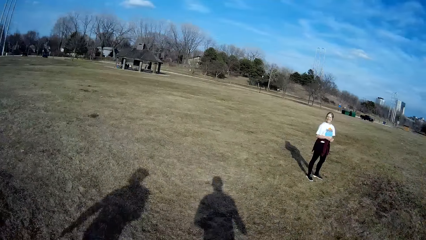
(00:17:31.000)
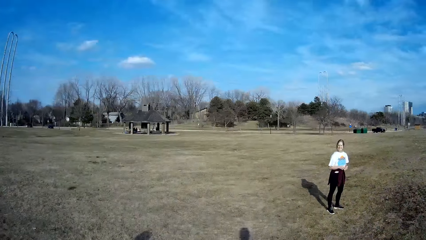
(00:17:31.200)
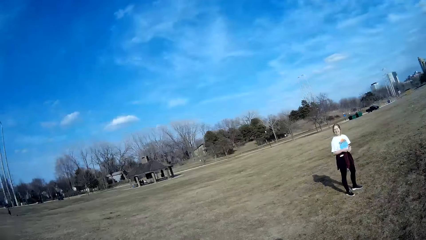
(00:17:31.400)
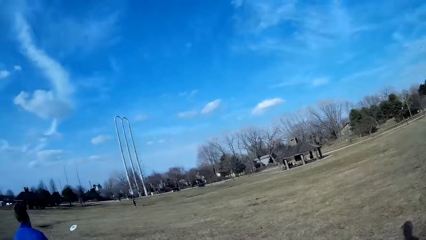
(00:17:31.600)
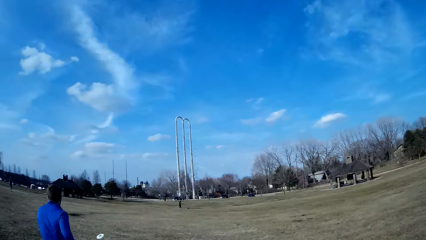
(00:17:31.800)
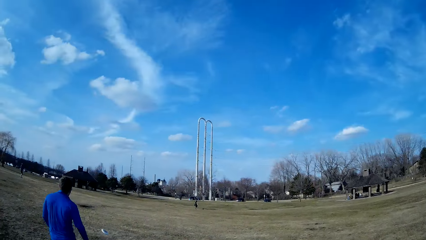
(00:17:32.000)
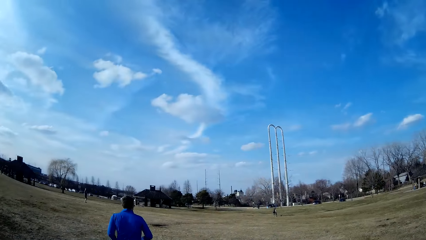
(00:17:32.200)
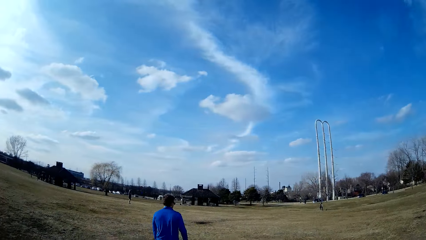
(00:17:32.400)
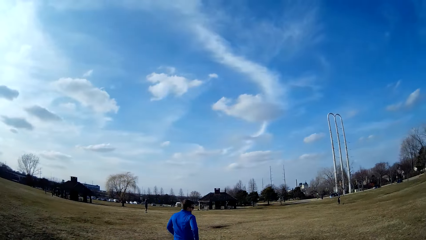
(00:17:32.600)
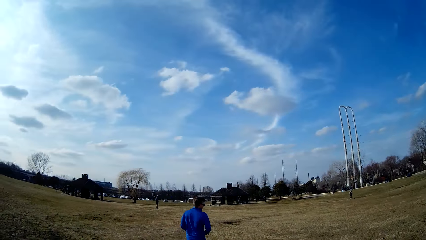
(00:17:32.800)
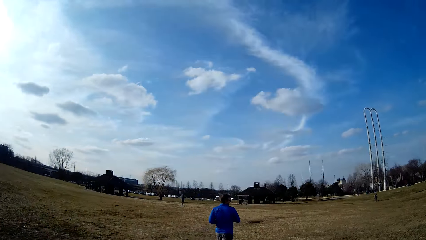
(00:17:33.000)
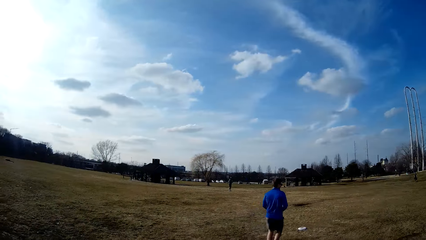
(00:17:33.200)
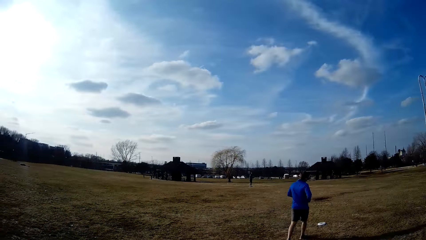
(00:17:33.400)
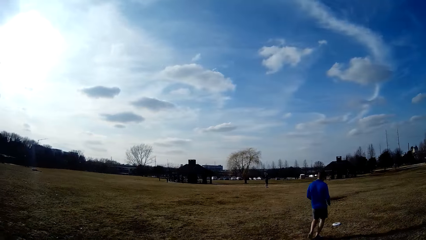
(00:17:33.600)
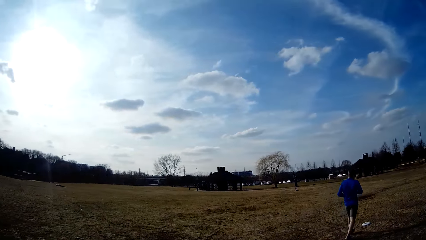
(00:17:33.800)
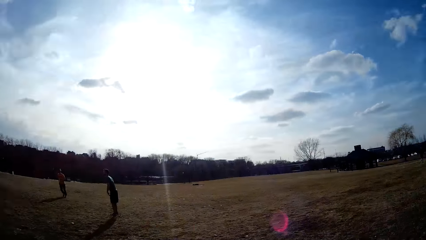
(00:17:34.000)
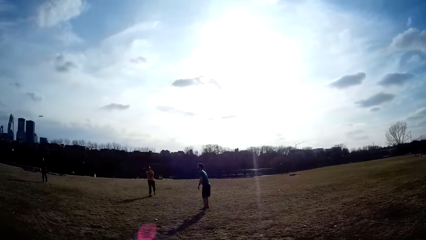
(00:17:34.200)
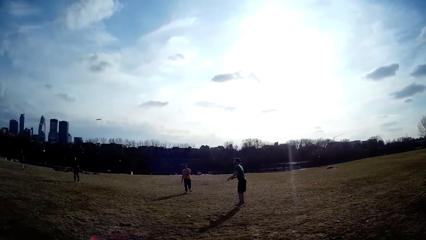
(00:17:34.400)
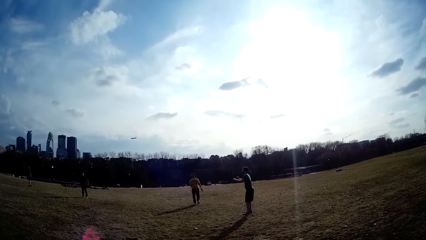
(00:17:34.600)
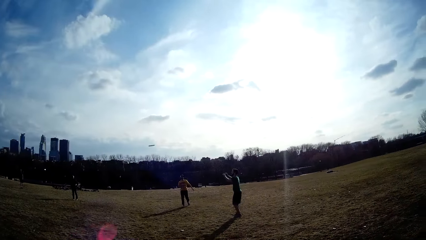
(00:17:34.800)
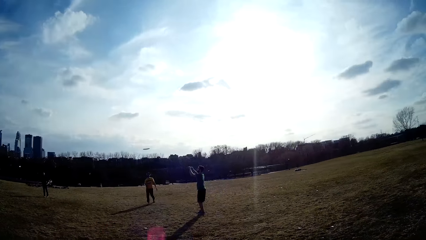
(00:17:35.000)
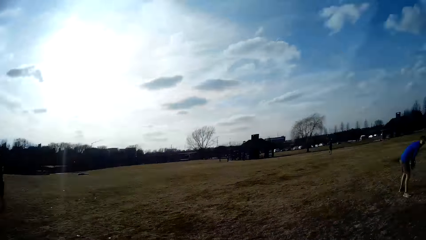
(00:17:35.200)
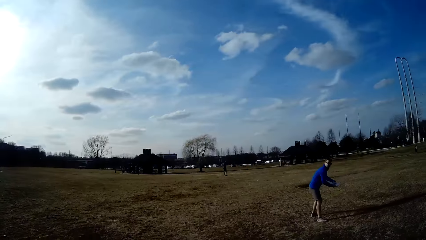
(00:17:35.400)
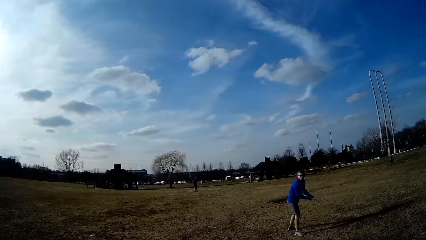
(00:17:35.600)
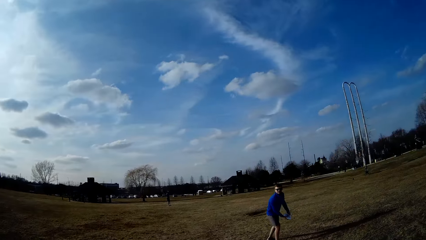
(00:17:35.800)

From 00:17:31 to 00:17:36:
A man picks up the slate or flying plate from the ground. A woman watches and smiles at the game in play. The camera wearer looks around the field. Another man runs away in the field. A third man walks towards the slate. A fourth man makes for the slate in the air. He catches the flying plate.

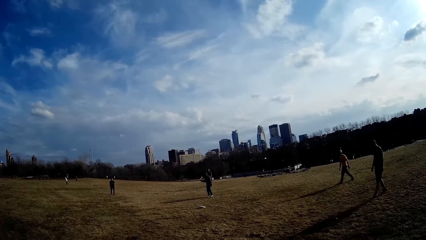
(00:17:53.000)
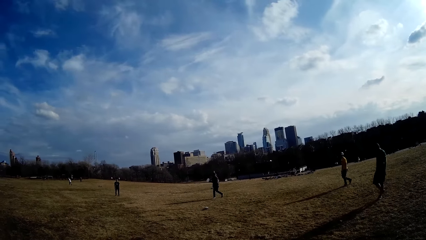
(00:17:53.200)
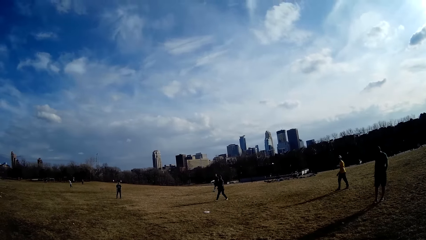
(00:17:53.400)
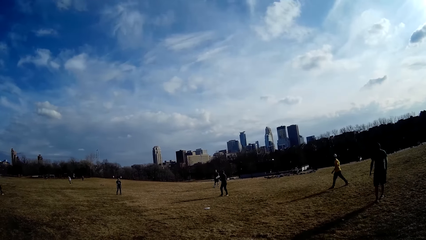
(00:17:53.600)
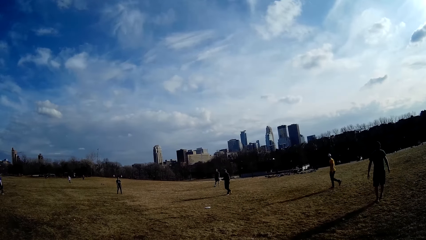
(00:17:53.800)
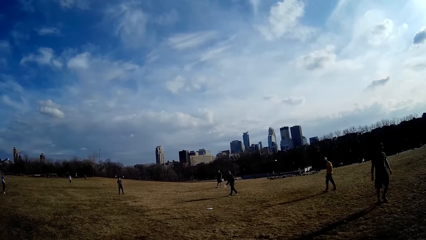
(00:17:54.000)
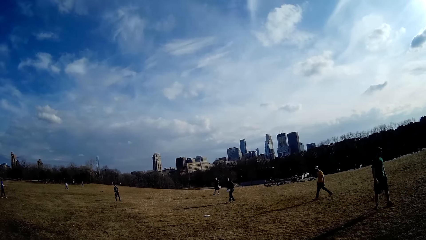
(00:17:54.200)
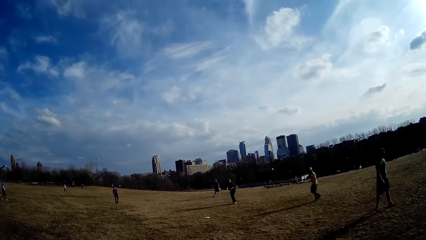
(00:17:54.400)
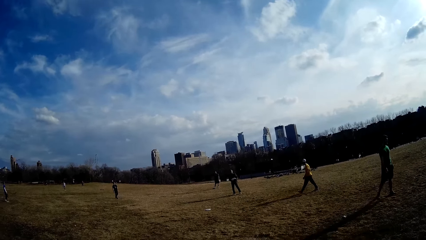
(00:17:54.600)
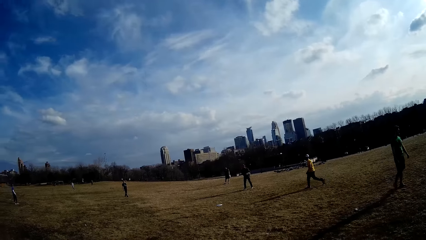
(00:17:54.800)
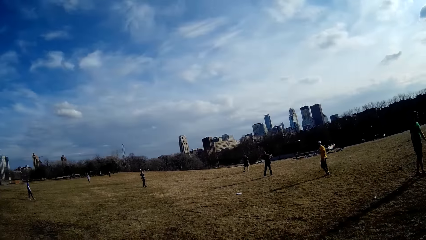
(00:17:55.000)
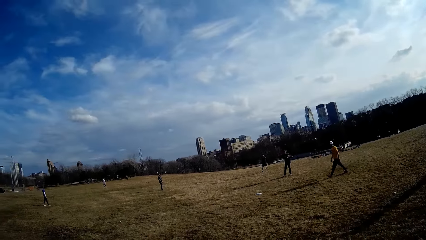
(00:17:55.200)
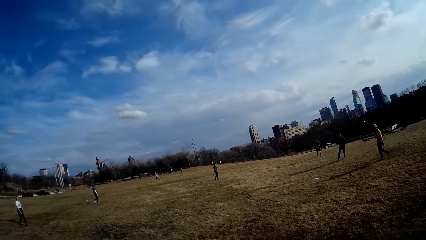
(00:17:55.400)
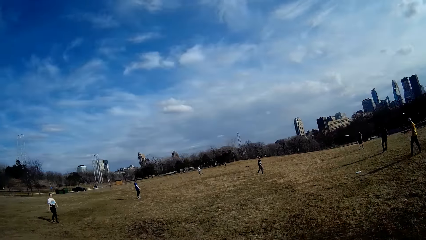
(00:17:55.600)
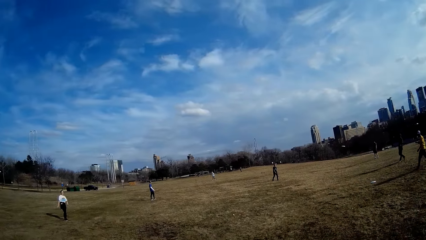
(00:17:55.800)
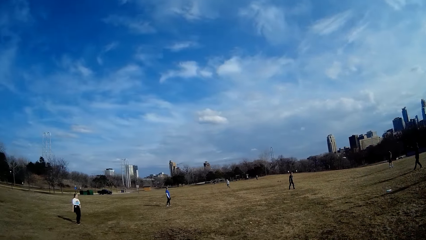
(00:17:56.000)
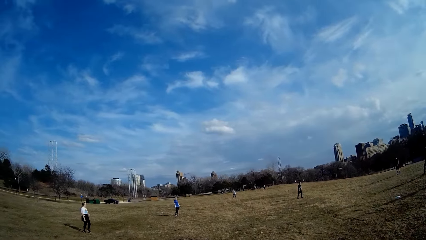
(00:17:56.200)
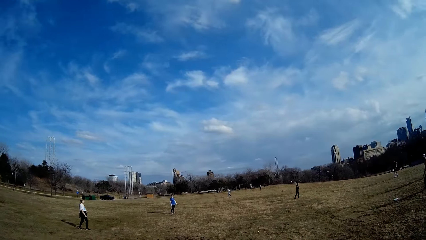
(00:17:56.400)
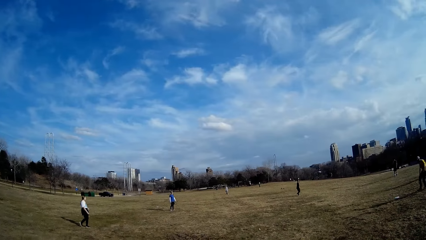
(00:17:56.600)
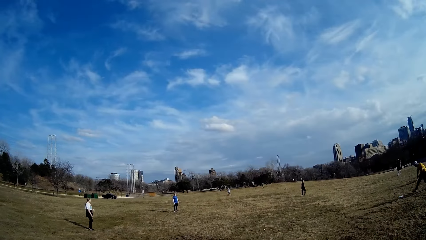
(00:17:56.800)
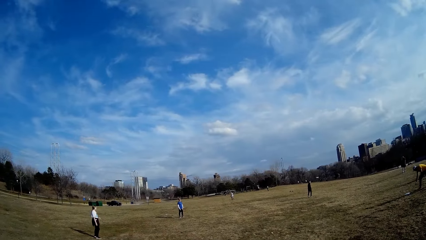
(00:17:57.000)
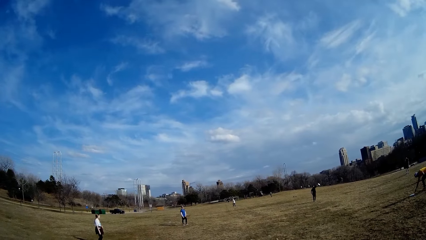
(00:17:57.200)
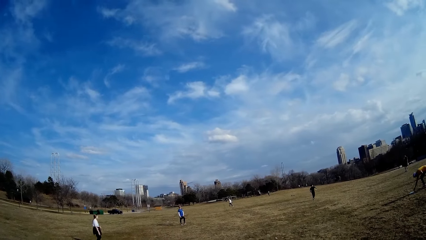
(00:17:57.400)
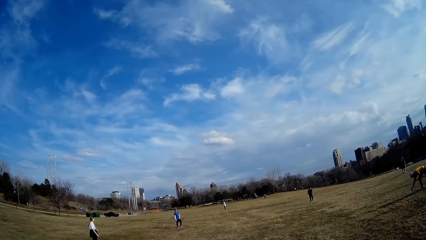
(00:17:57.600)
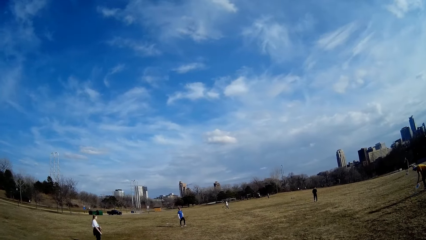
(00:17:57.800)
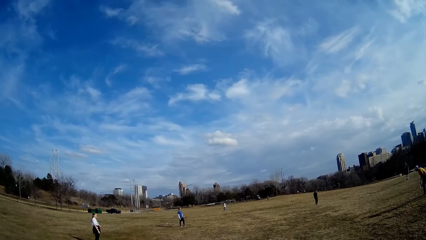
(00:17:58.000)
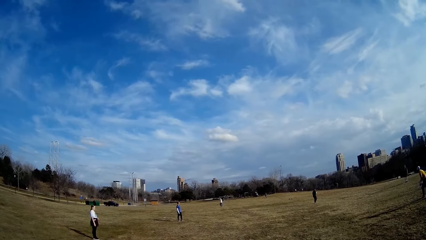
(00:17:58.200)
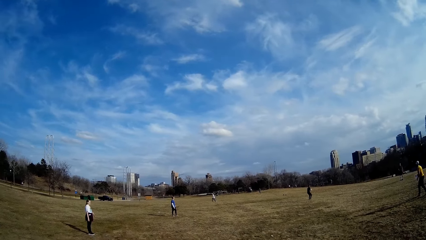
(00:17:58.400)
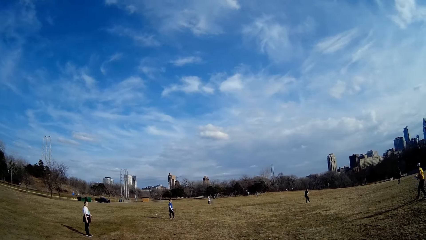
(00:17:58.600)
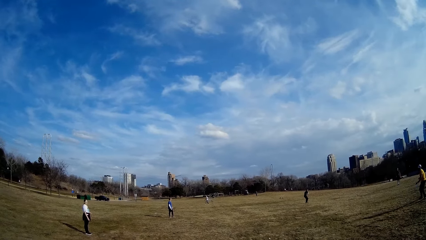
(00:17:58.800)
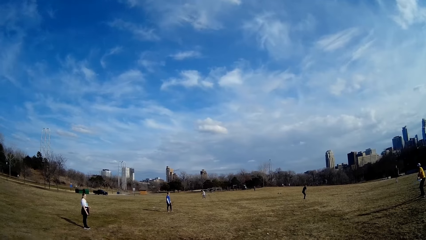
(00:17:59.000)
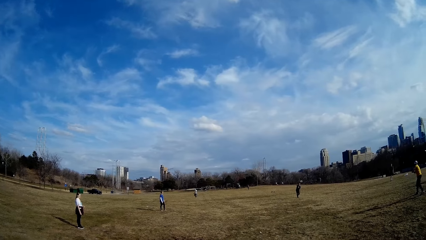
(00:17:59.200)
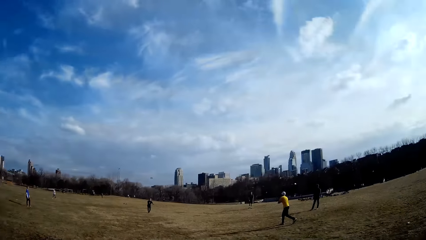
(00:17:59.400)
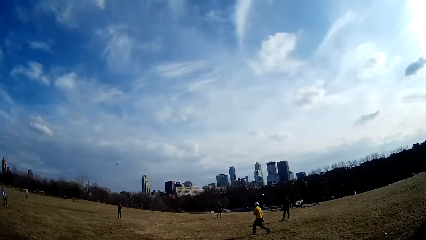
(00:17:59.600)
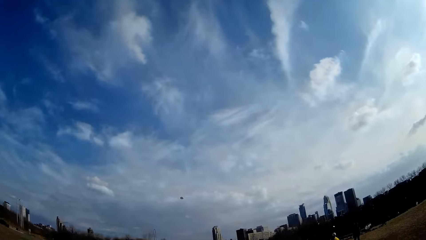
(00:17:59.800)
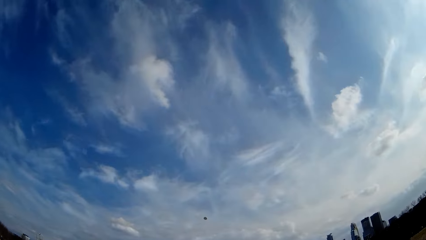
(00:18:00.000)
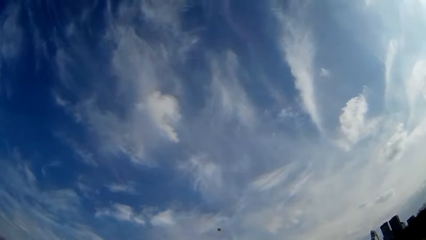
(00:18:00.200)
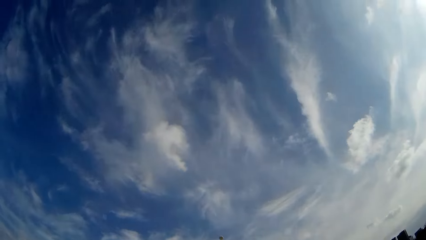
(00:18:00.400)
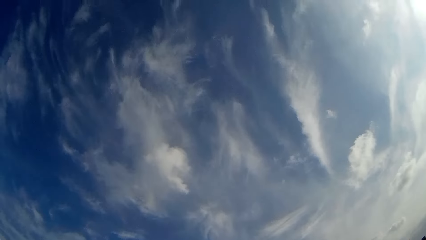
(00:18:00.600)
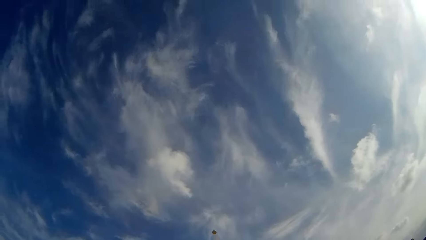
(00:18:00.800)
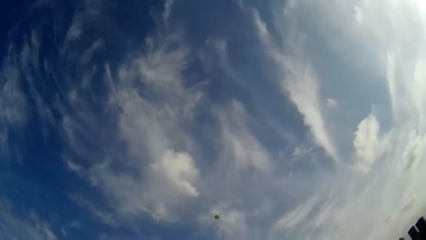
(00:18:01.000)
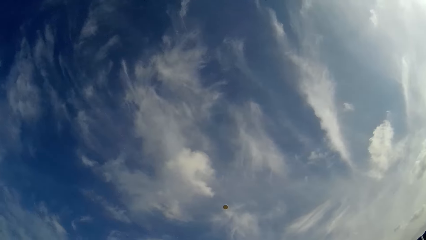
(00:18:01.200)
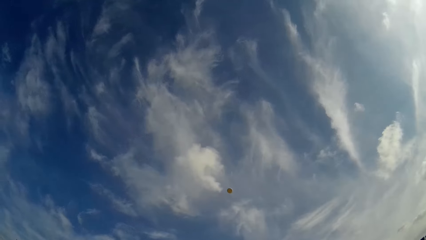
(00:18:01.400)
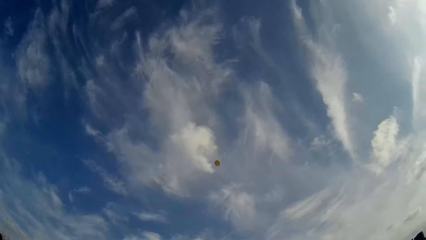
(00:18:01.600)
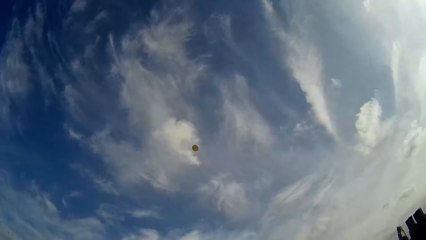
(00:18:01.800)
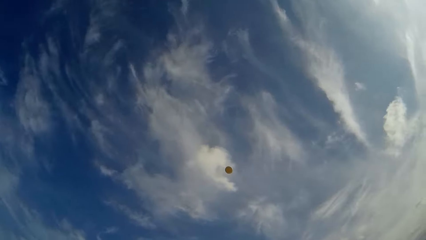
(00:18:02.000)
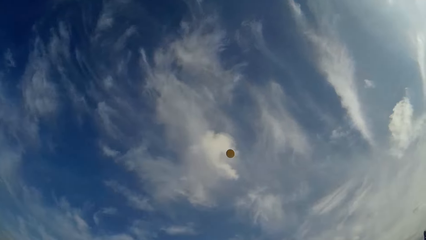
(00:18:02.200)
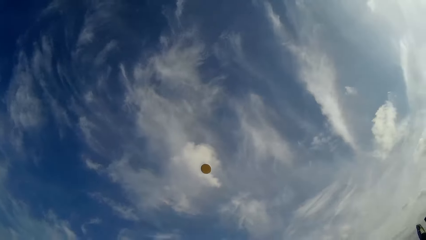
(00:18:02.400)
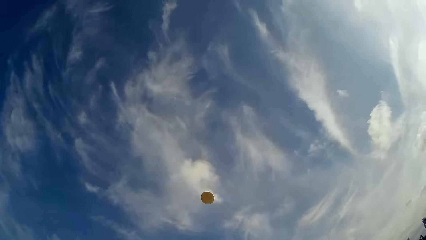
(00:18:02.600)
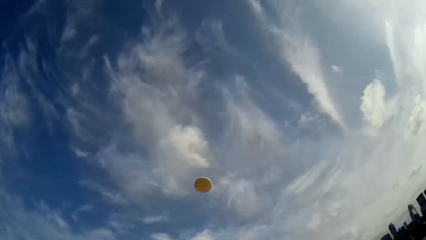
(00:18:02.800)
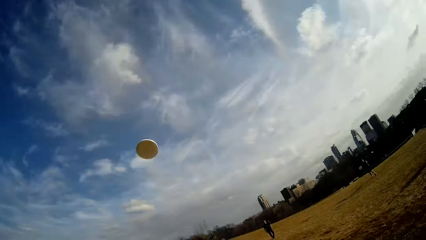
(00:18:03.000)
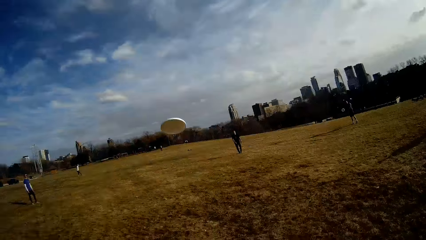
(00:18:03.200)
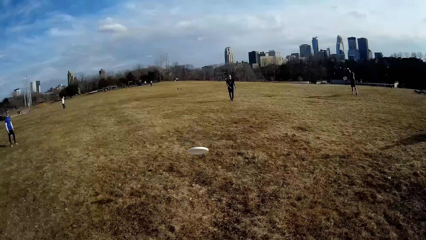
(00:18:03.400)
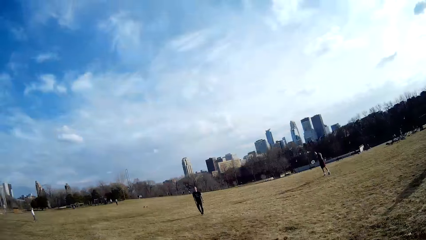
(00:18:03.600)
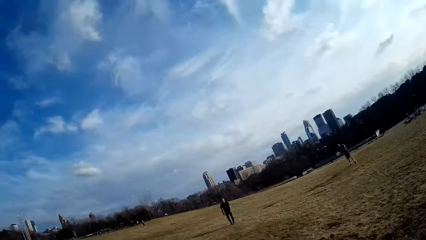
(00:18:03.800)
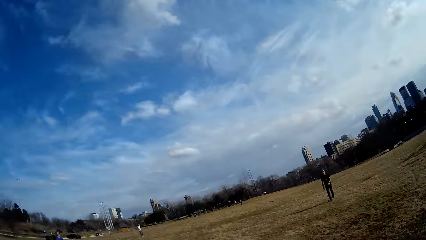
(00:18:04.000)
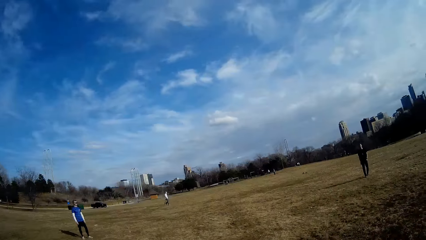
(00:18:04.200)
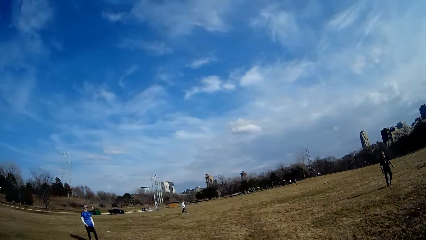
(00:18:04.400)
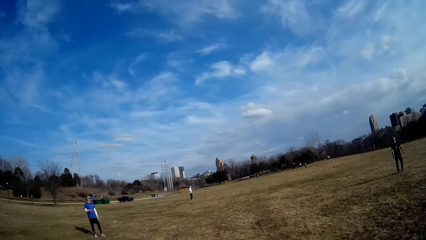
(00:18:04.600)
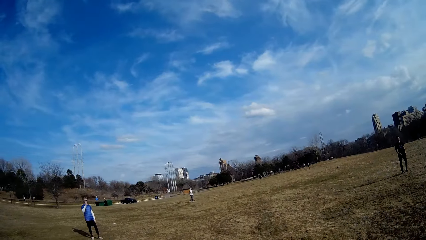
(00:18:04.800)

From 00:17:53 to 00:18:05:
A man walks towards a flying plate on the ground. Another man throws the slate in the air. A third man catches the slate in the air. The first man picks up the slate from the ground. The third man throws the slate in the air. The first man throws the slate in the air.
